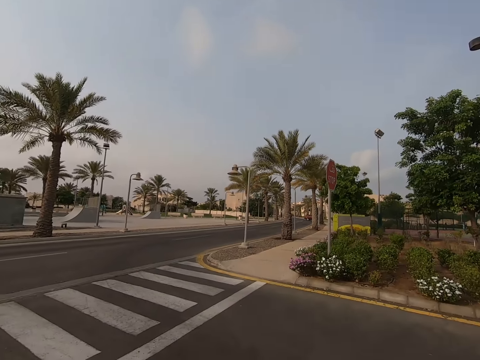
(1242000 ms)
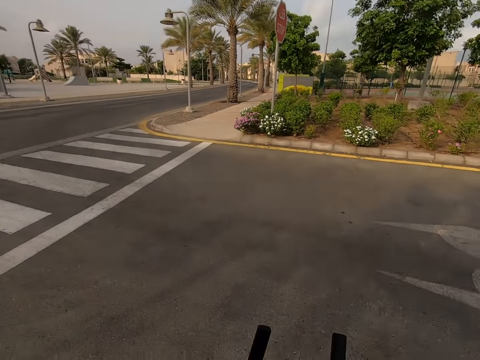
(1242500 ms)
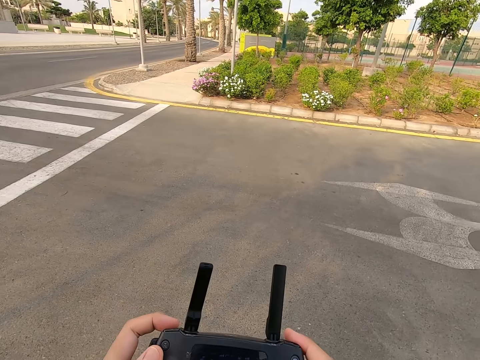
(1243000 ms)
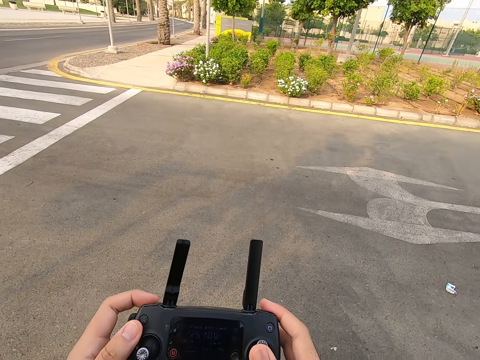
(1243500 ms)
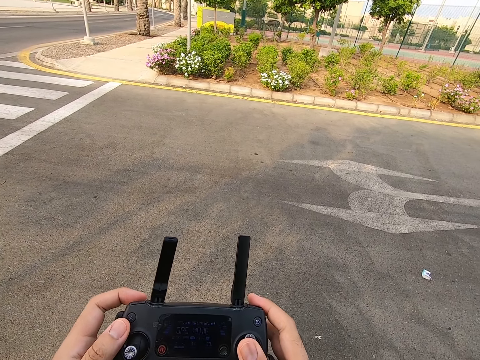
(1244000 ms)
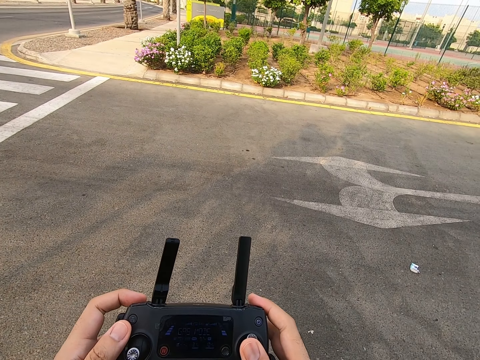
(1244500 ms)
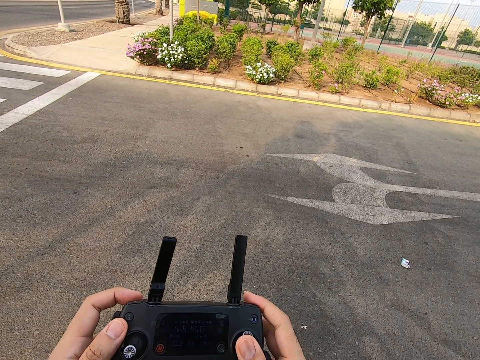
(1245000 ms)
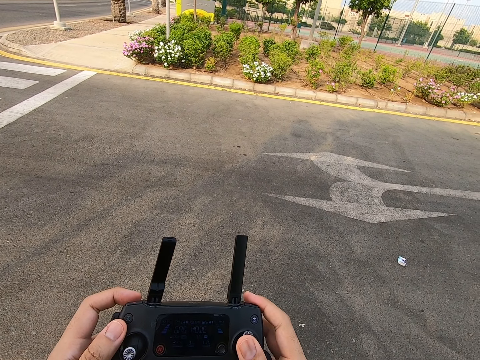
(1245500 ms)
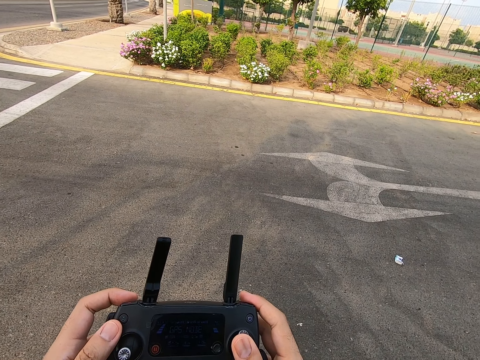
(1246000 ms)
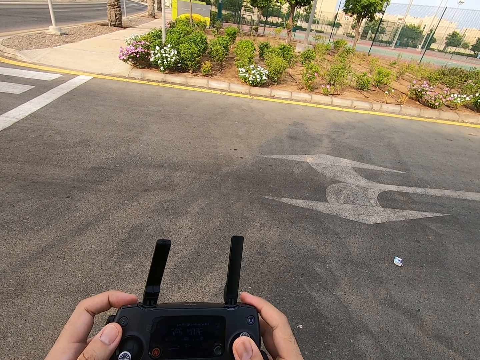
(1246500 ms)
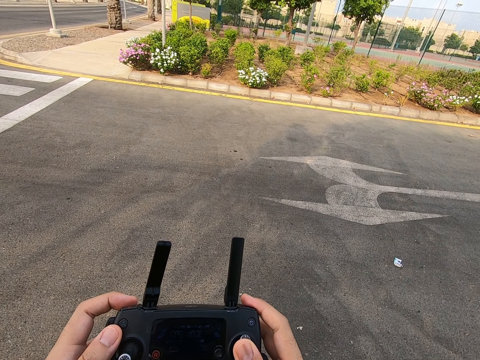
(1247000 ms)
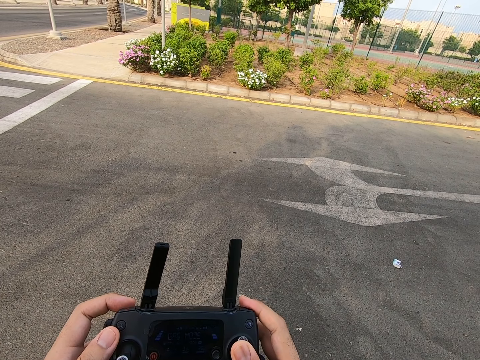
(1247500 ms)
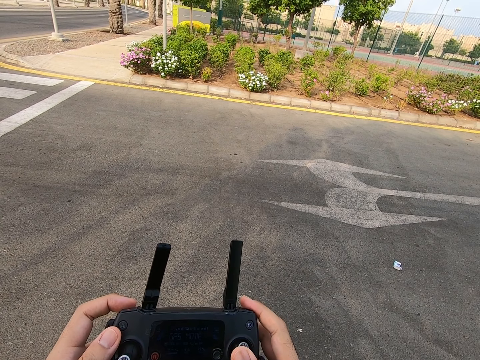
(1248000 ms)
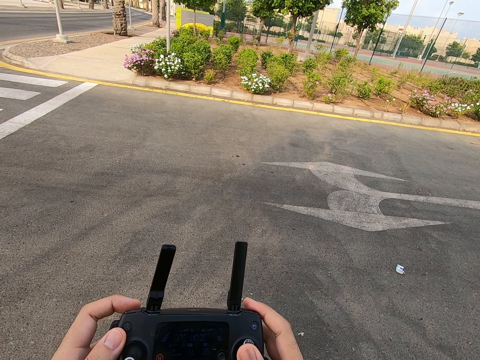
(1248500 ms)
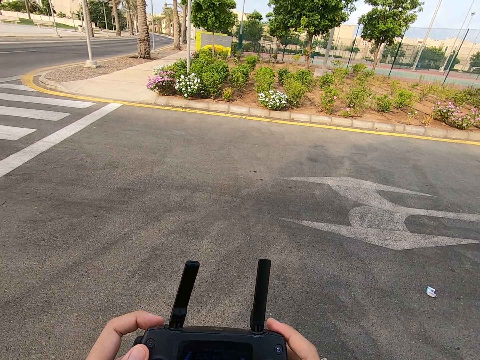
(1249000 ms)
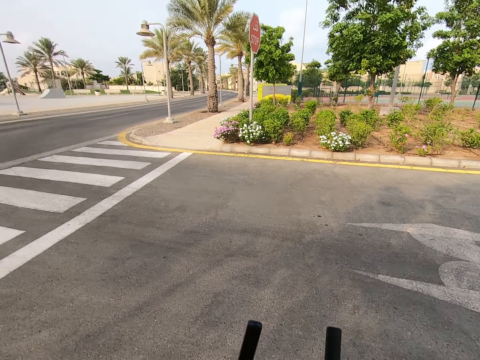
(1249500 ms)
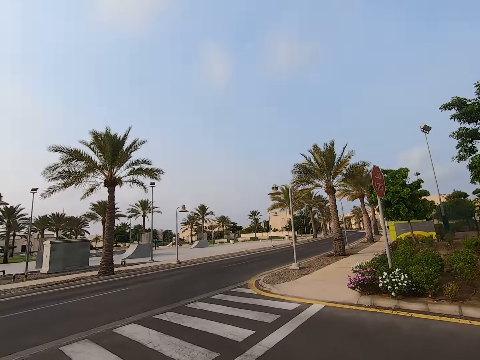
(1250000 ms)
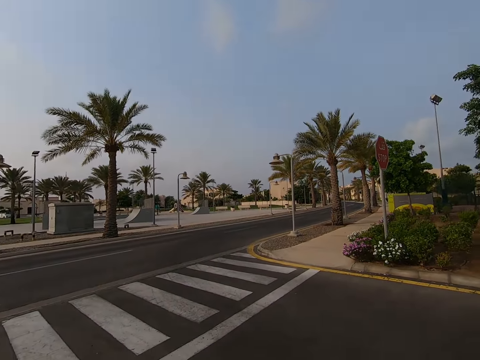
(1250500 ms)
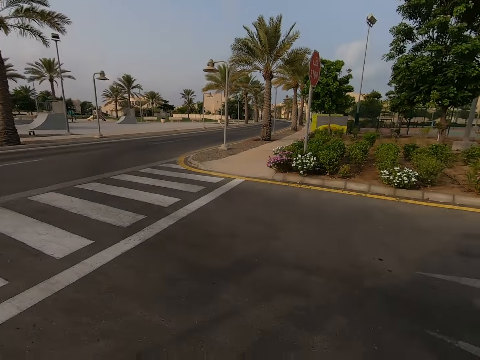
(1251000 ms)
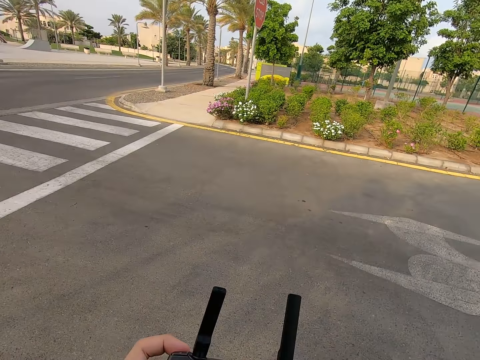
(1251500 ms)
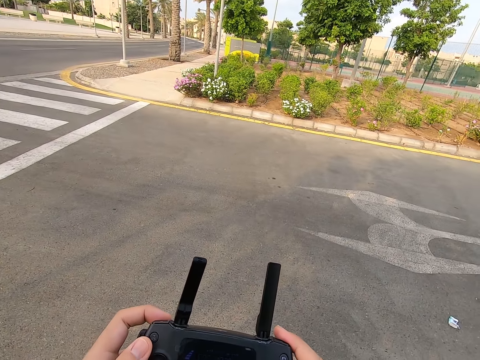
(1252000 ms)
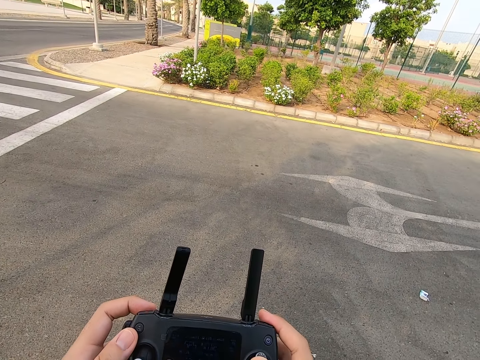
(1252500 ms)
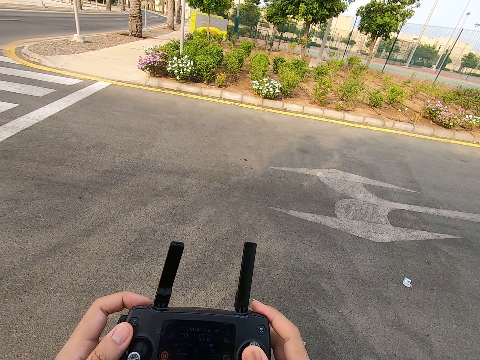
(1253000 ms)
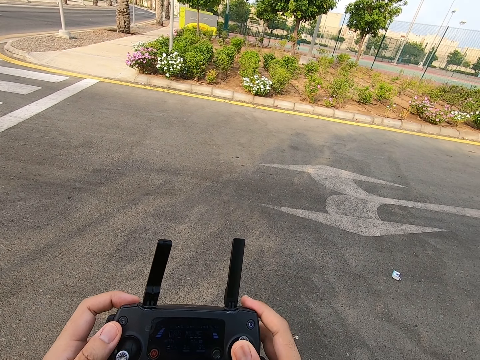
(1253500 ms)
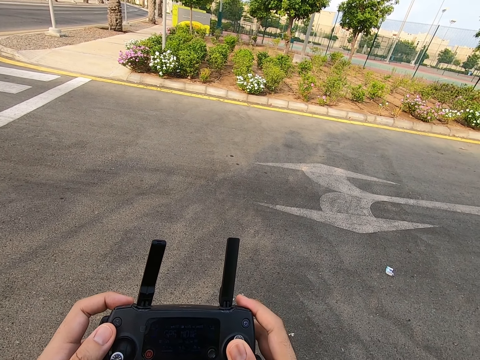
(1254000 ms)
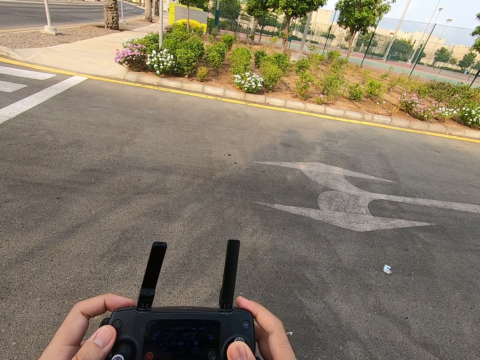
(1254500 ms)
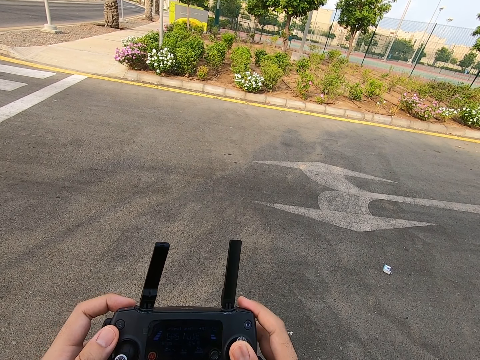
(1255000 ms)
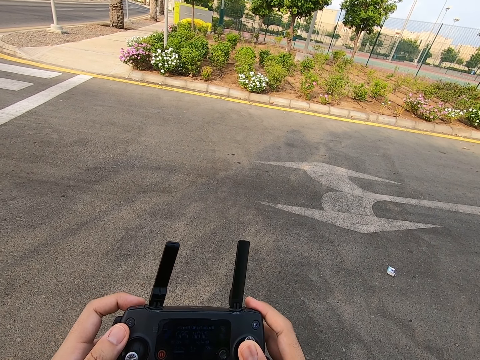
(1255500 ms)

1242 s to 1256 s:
The camera wearer presses the drone controller. They look around. They press the drone controller.

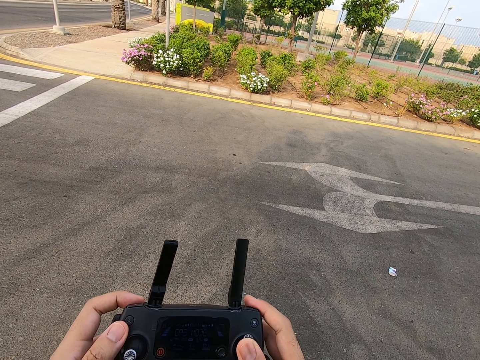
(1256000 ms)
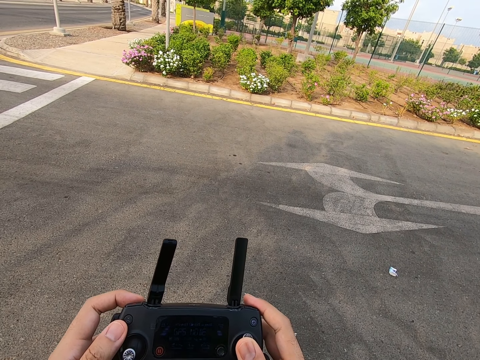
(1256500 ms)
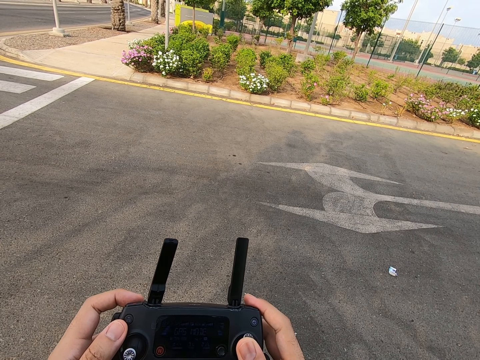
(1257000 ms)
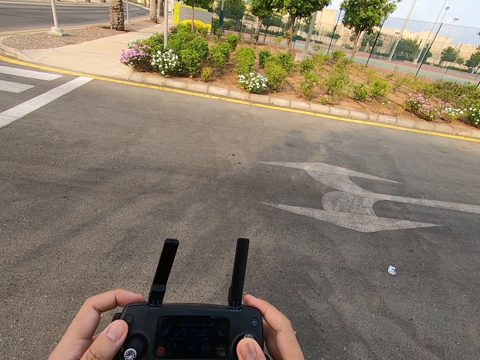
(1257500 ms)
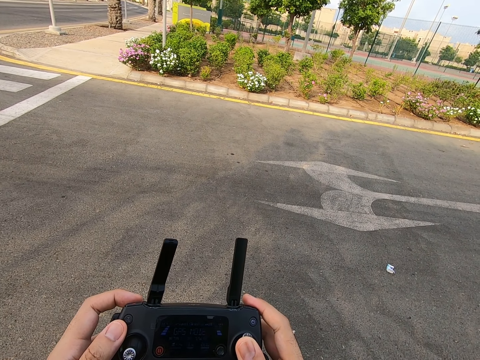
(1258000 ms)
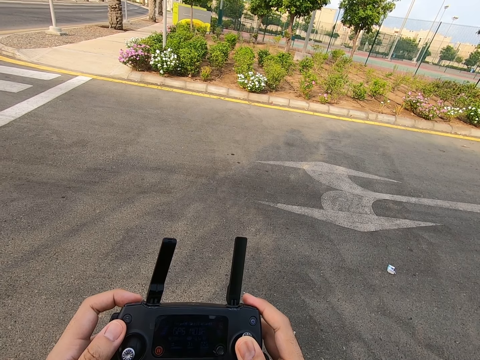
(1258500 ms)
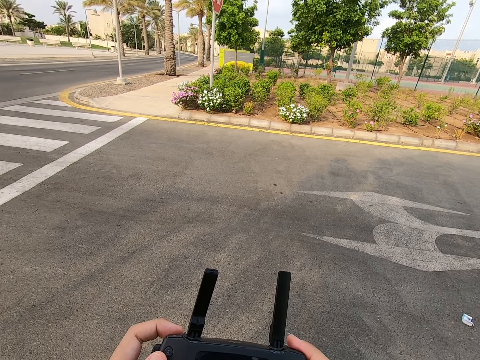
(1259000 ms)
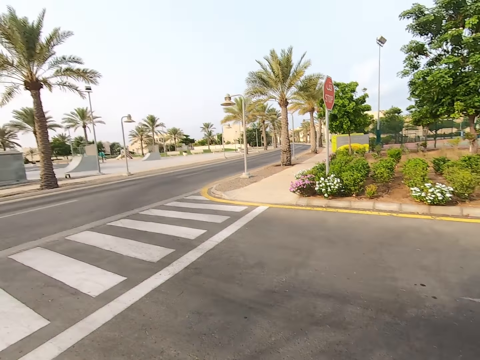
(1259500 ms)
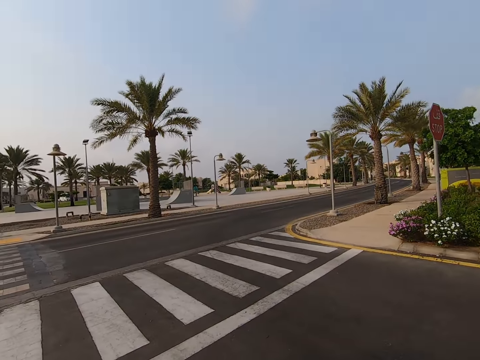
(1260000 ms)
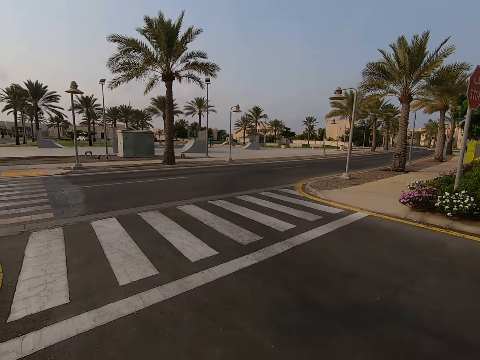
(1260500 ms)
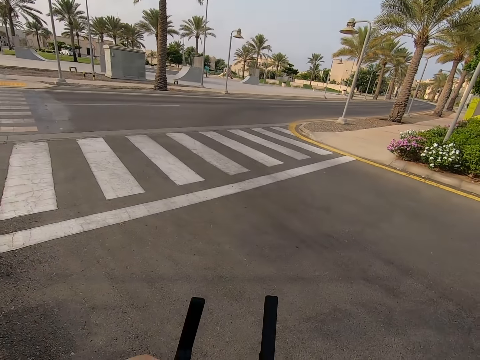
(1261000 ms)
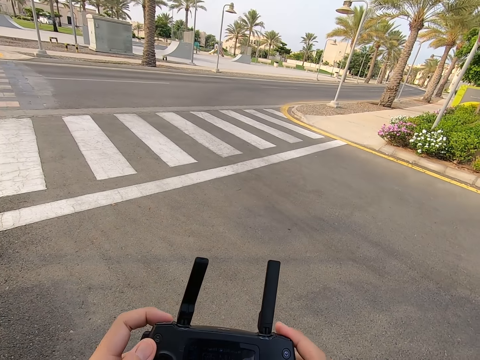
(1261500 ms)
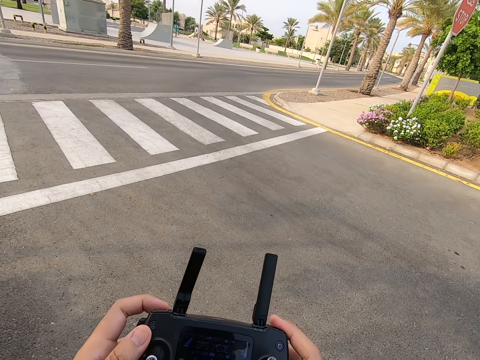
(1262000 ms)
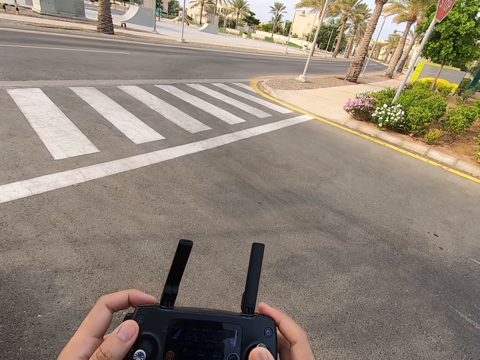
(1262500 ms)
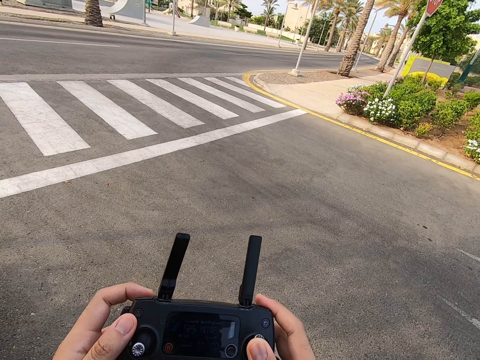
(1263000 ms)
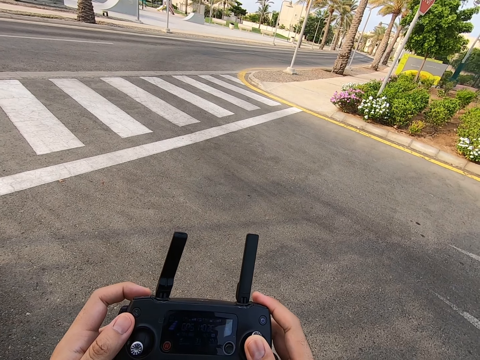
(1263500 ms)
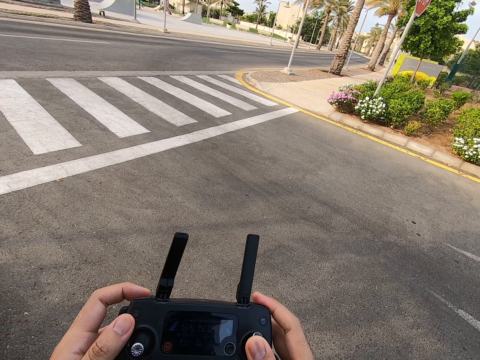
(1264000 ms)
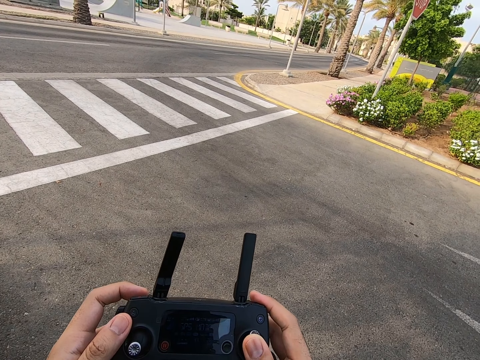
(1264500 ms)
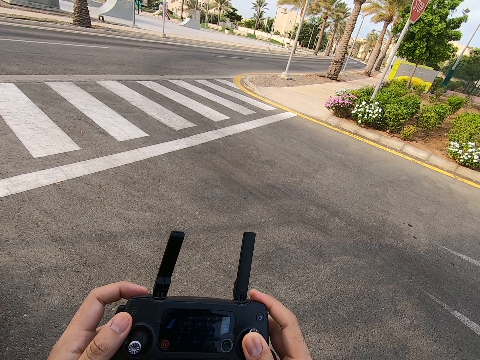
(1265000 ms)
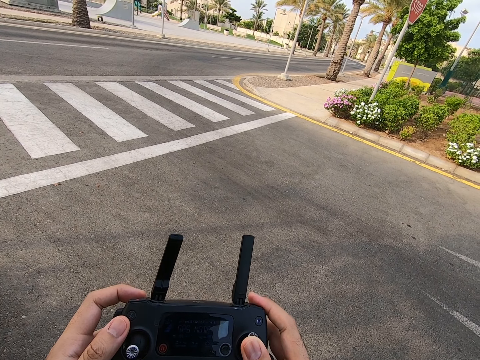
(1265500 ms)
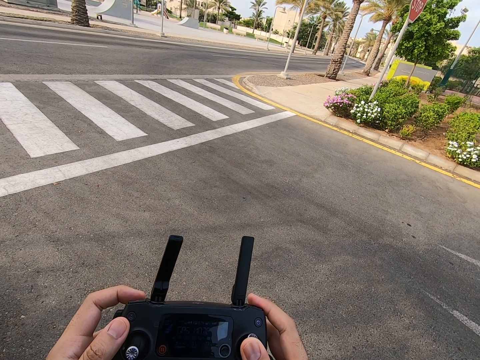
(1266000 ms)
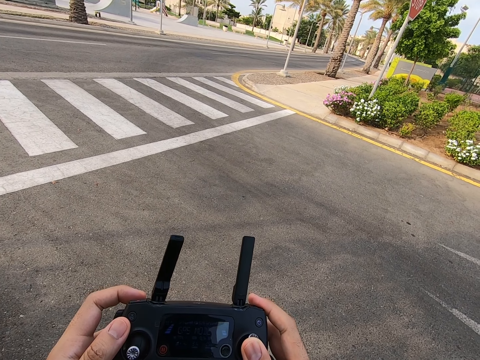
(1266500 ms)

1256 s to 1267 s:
The camera wearer looks around. They press the drone controller.
